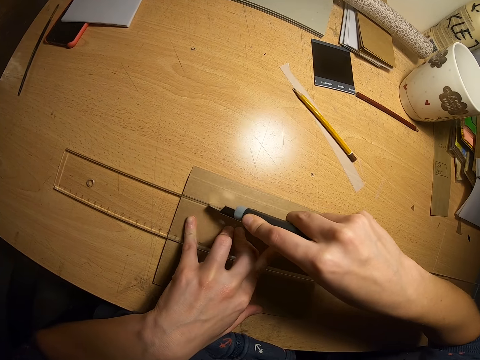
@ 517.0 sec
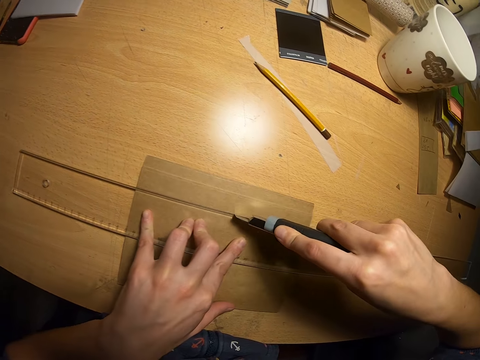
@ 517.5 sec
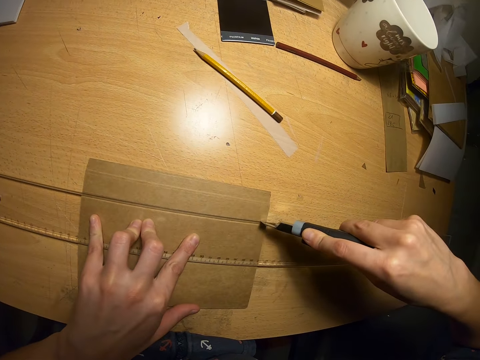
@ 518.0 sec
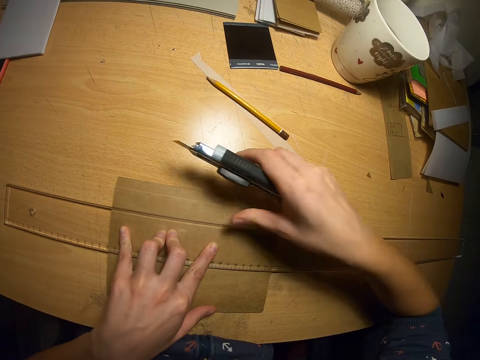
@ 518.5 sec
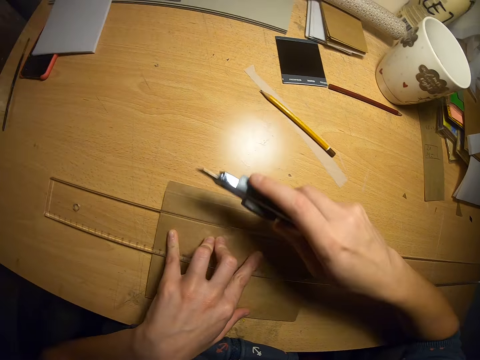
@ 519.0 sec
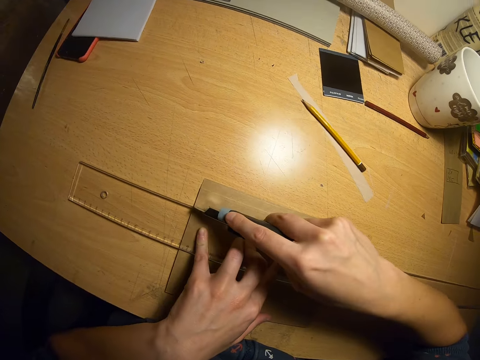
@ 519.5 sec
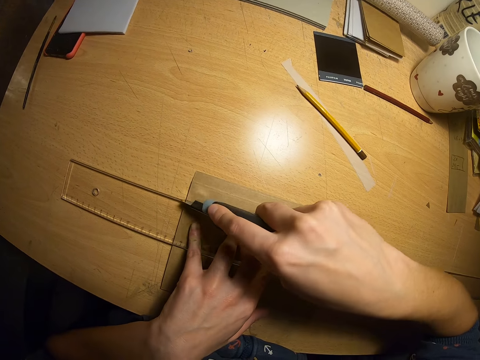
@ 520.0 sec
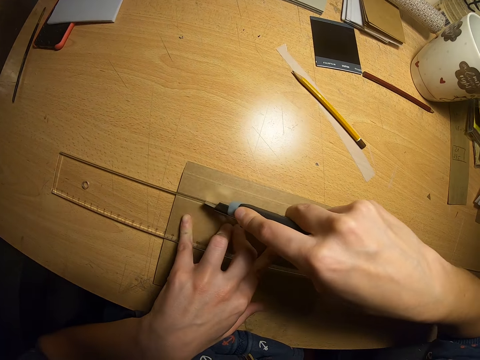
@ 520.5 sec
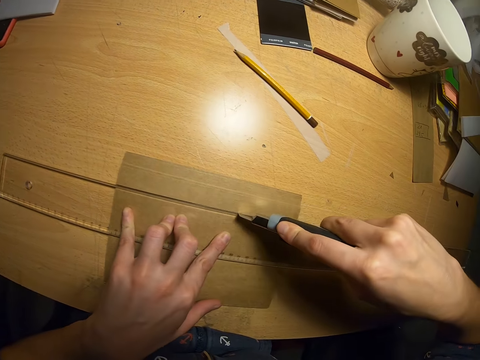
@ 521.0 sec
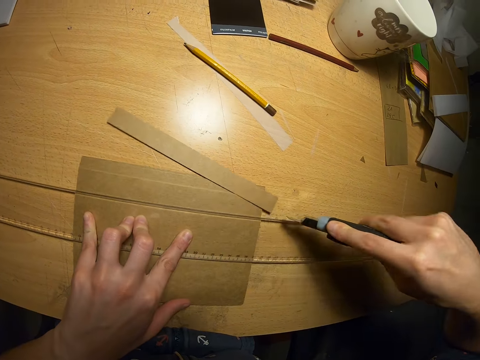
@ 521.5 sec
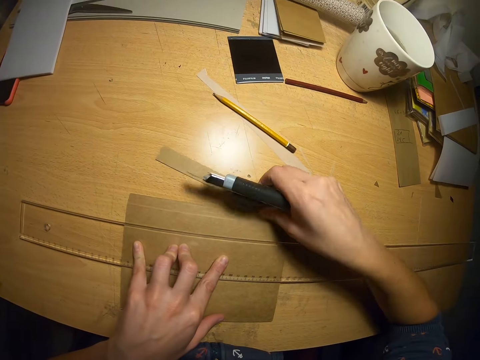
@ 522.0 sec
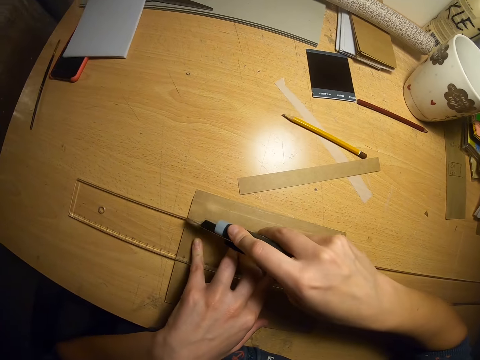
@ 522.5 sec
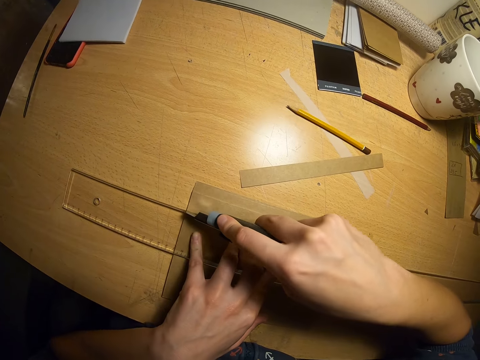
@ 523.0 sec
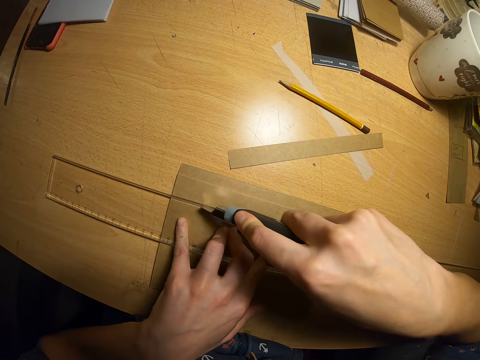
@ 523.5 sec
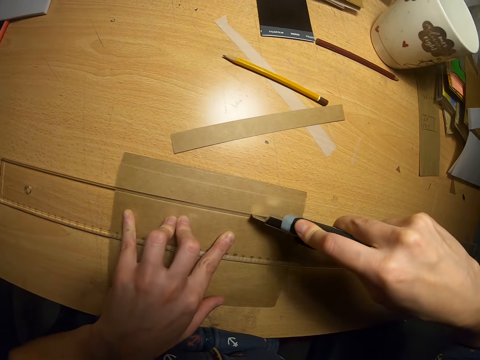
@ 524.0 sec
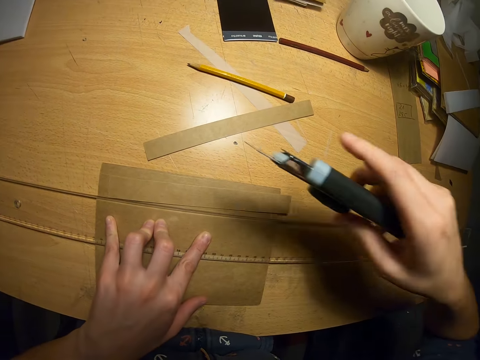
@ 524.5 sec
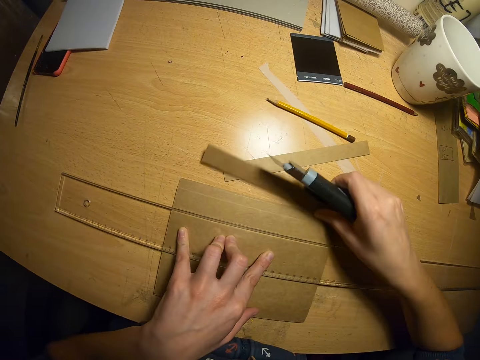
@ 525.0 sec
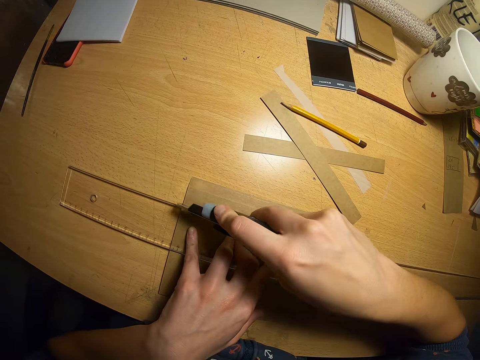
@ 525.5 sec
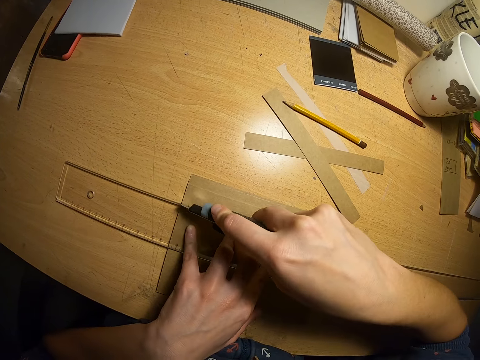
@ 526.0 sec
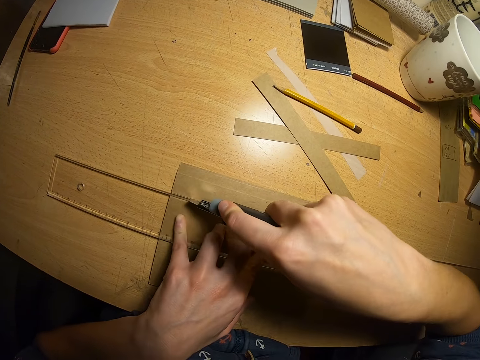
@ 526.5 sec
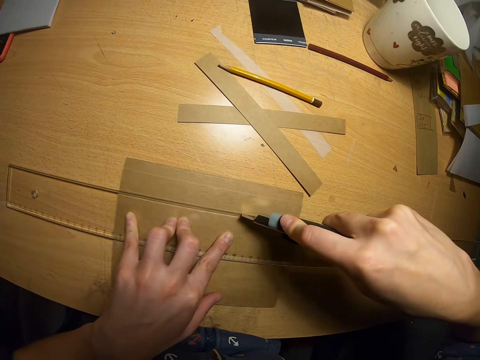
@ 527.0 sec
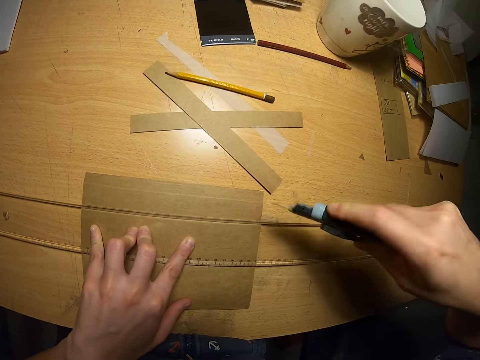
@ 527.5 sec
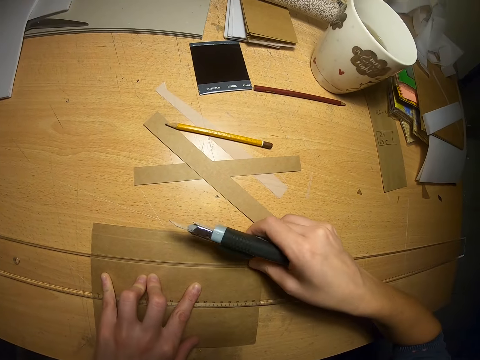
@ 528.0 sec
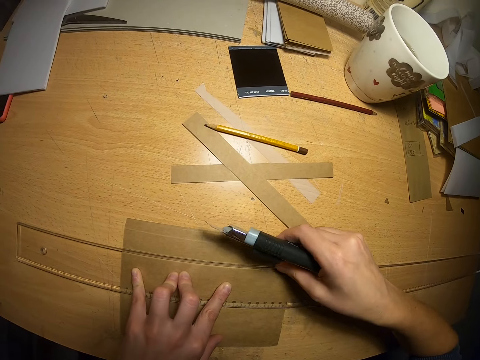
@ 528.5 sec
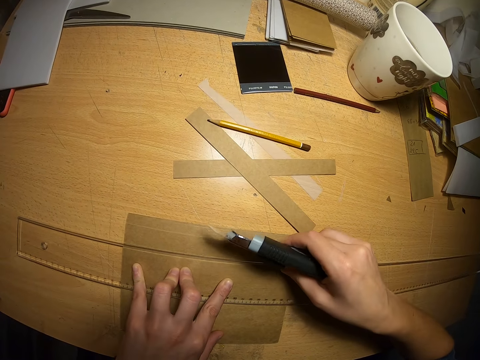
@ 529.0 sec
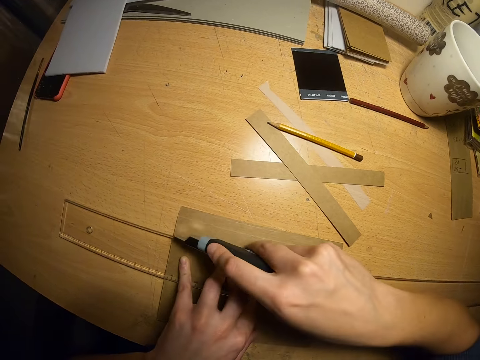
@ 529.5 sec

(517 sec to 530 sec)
The camera wearer removes the piece of paper. They cut the paper with the knife. They remove the piece of paper. They cut the paper with the knife.

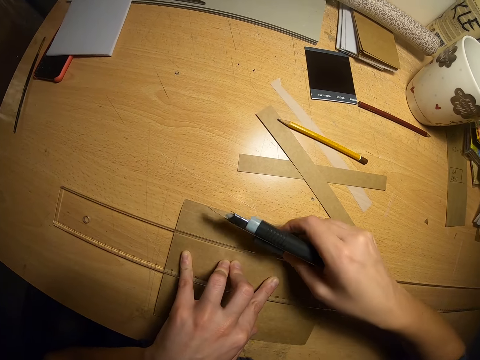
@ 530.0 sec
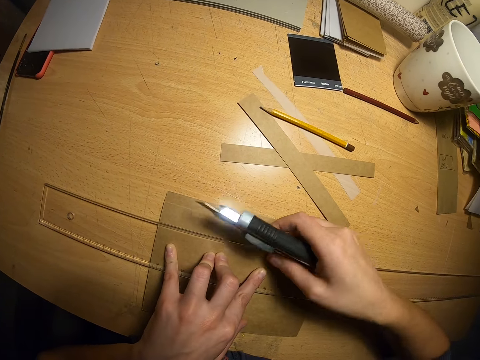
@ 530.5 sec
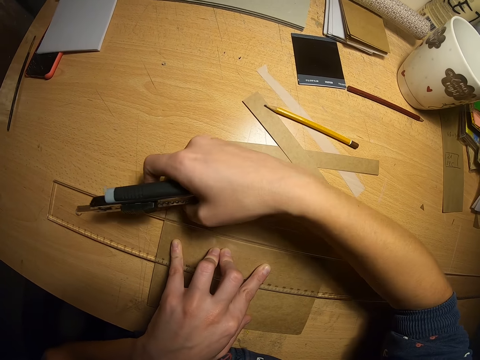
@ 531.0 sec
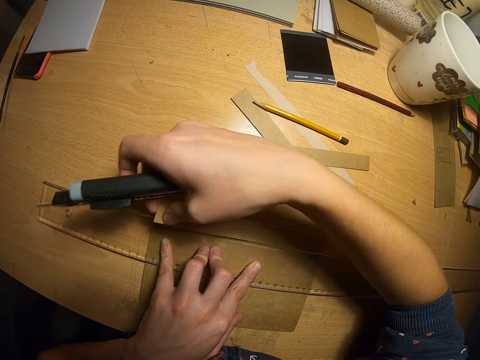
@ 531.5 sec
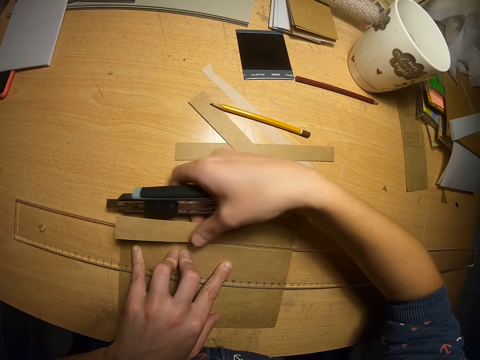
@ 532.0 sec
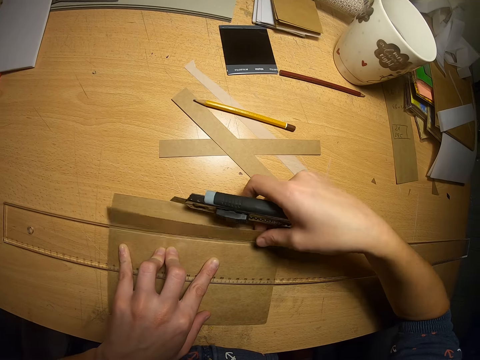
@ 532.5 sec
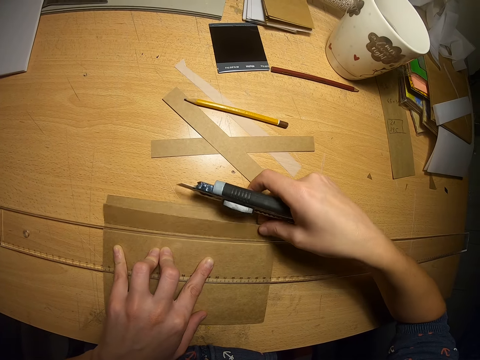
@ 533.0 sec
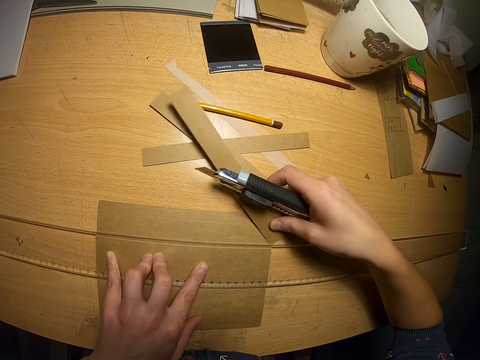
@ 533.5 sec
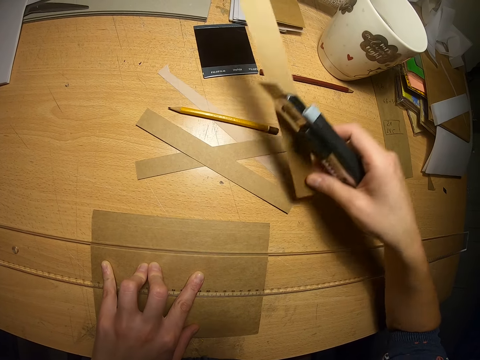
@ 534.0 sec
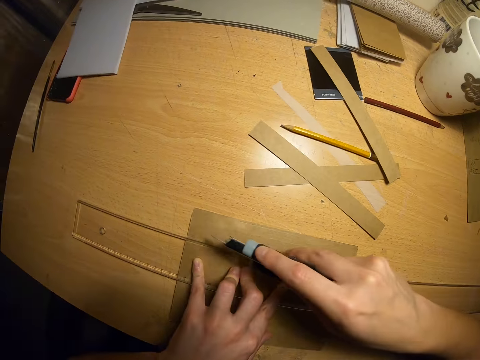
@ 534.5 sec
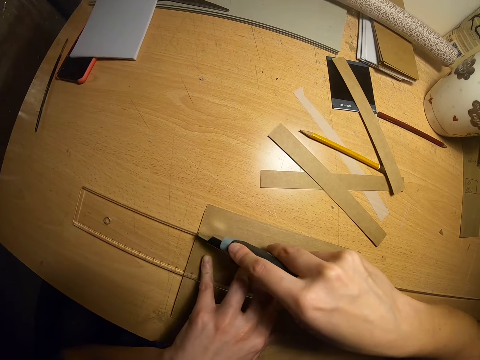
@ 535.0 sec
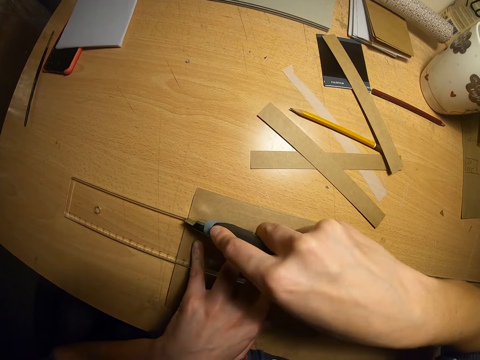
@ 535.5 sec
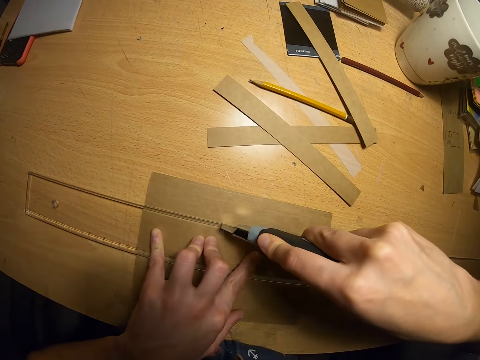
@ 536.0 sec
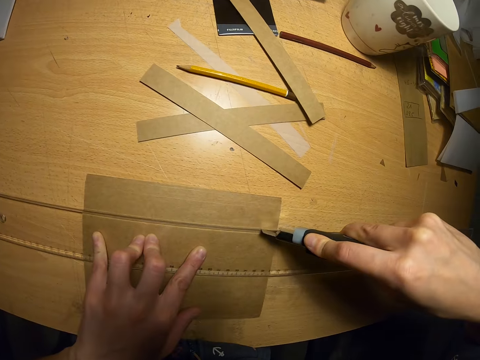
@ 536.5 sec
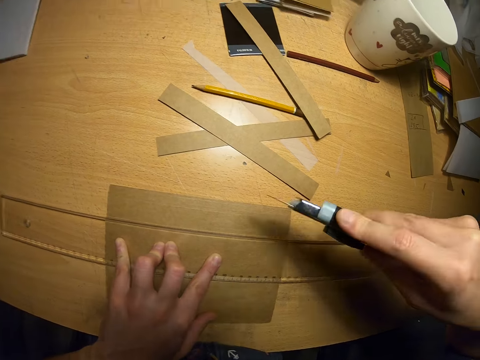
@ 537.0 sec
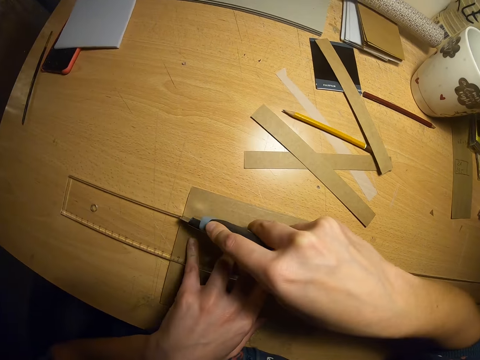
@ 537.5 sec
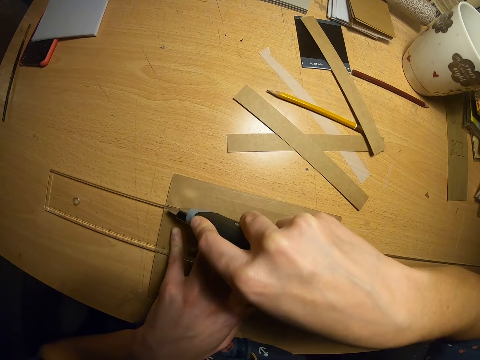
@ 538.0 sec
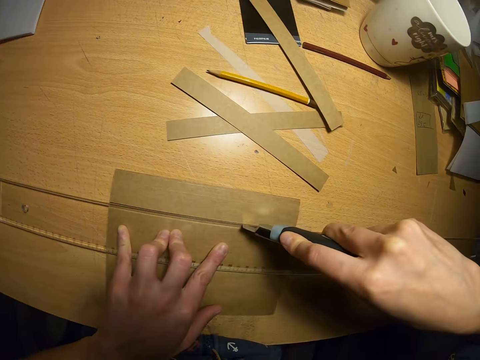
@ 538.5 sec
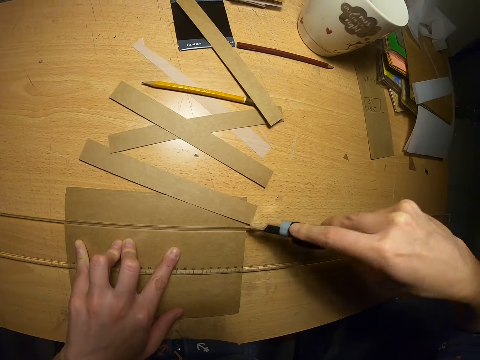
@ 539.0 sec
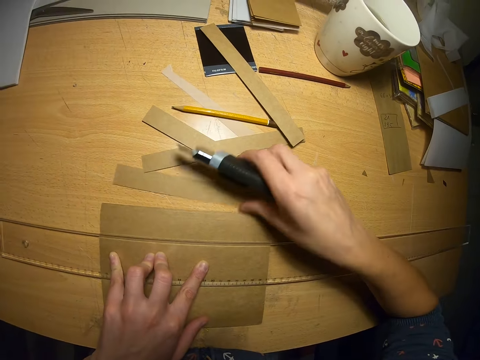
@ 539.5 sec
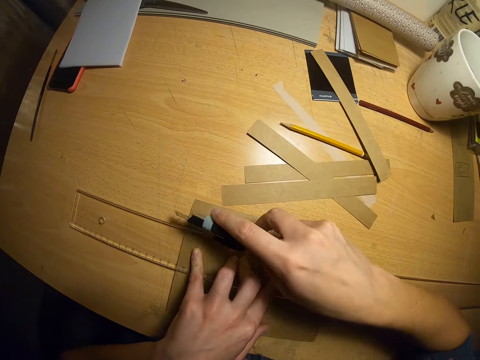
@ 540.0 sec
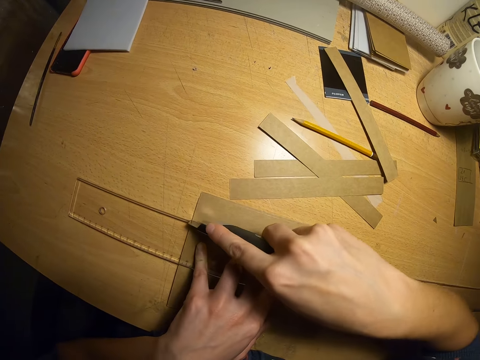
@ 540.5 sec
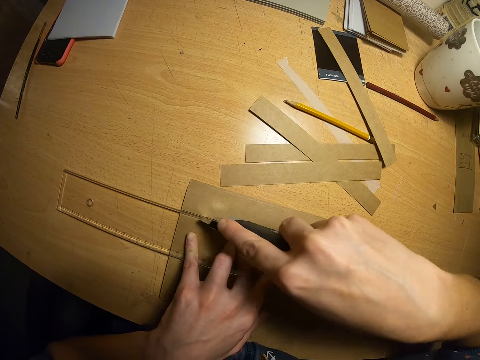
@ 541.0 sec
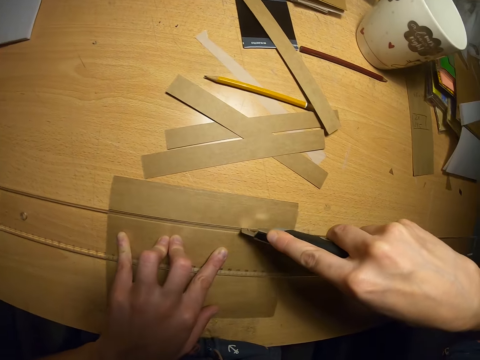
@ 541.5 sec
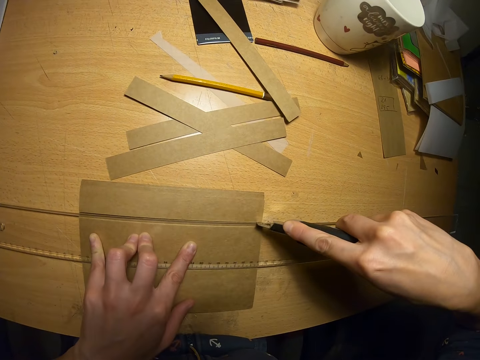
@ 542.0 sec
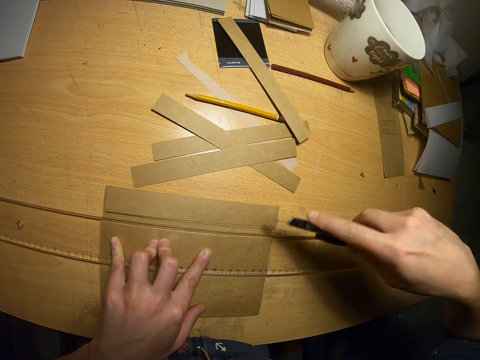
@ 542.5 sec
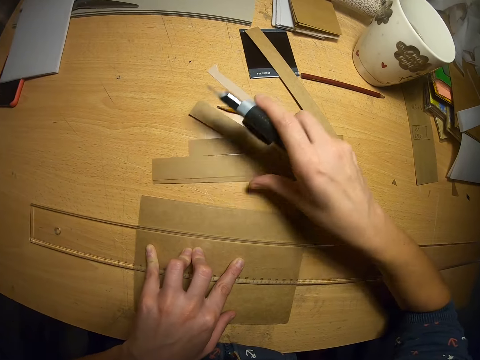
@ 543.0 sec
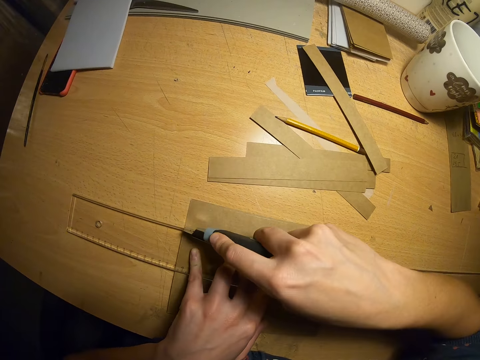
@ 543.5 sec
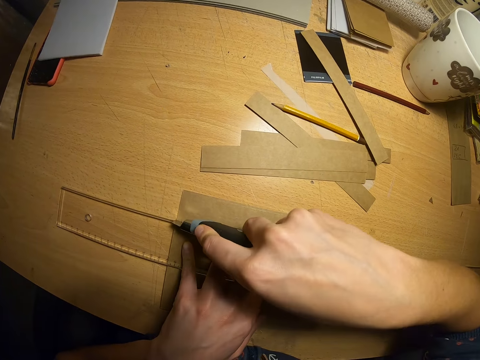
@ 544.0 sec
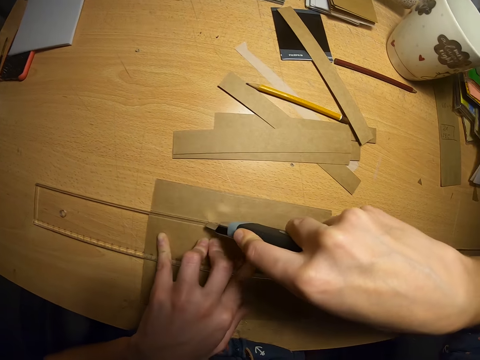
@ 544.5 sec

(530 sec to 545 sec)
The camera wearer removes the piece of paper. They cut the paper with the knife. They remove the piece of paper. They cut the paper with the knife. They remove the piece of paper.
